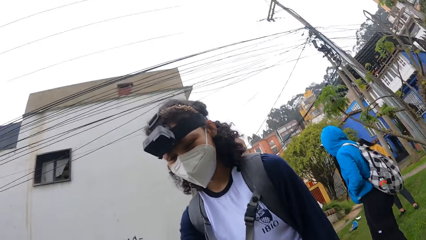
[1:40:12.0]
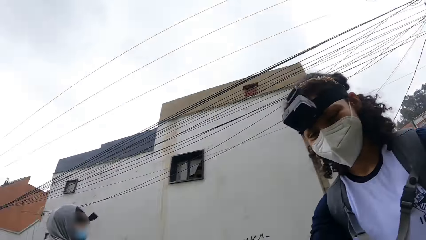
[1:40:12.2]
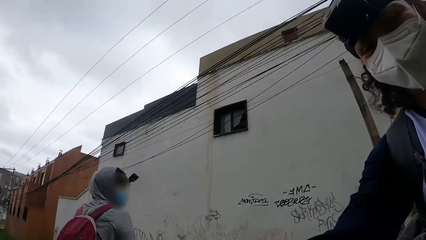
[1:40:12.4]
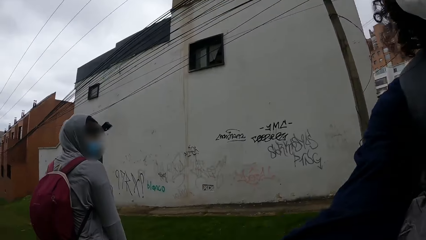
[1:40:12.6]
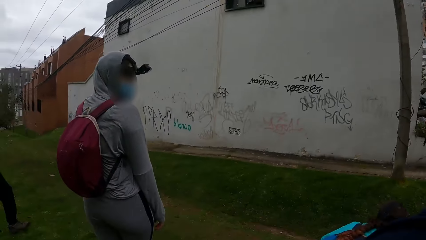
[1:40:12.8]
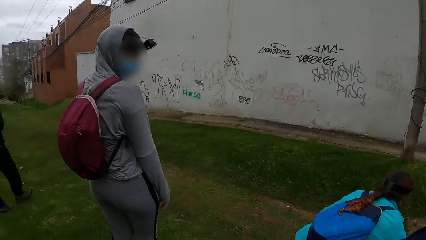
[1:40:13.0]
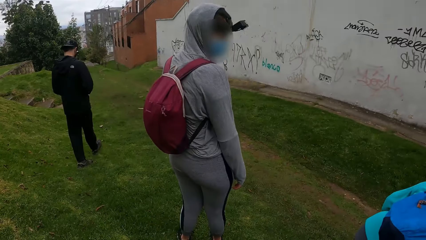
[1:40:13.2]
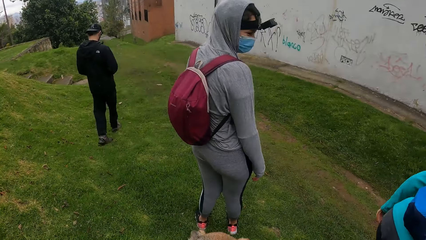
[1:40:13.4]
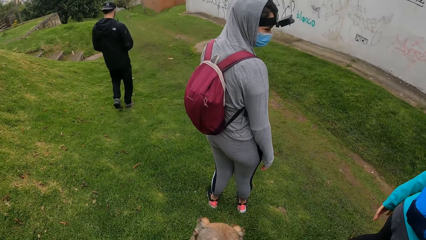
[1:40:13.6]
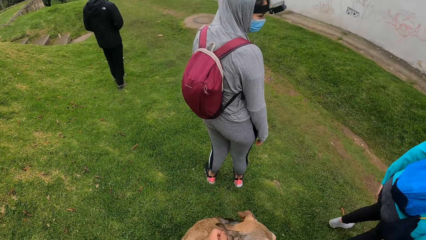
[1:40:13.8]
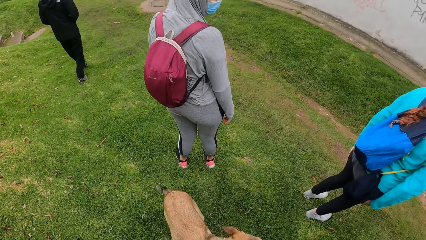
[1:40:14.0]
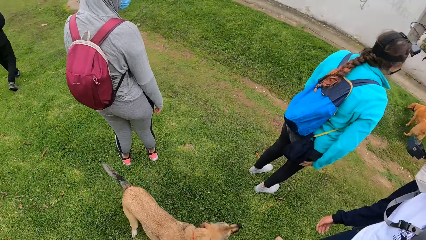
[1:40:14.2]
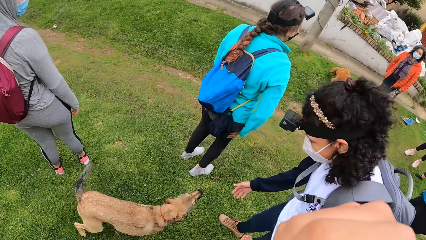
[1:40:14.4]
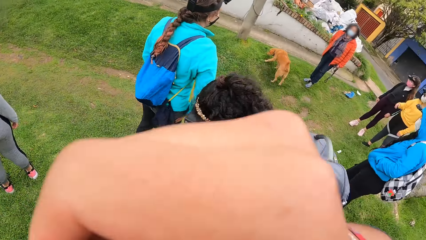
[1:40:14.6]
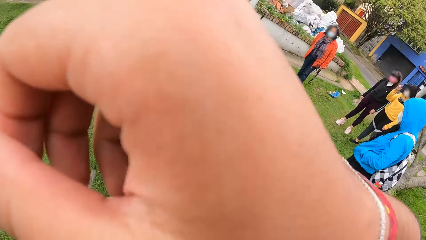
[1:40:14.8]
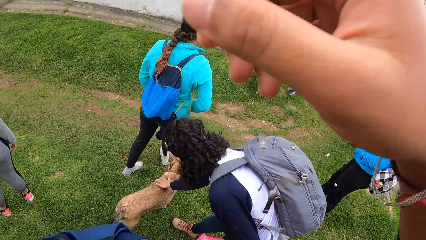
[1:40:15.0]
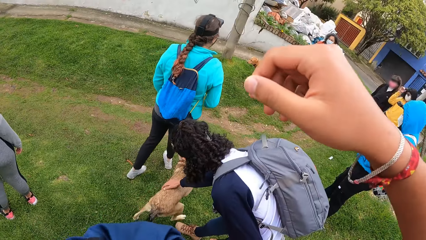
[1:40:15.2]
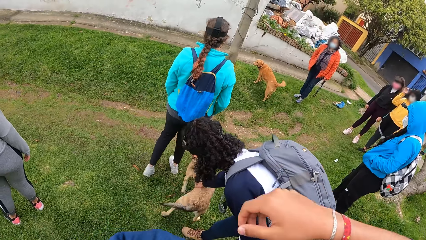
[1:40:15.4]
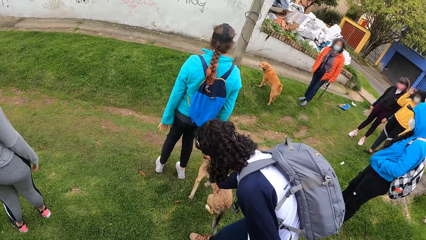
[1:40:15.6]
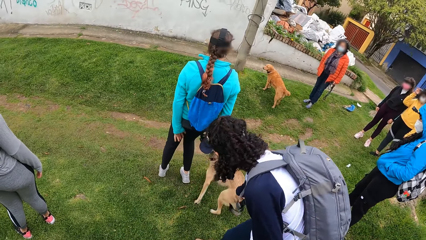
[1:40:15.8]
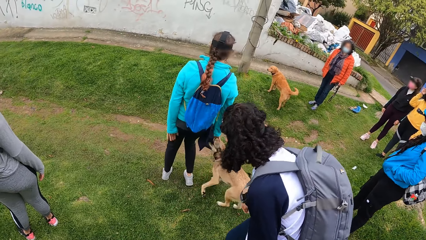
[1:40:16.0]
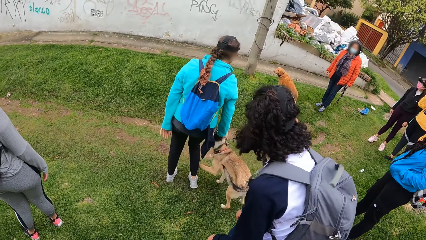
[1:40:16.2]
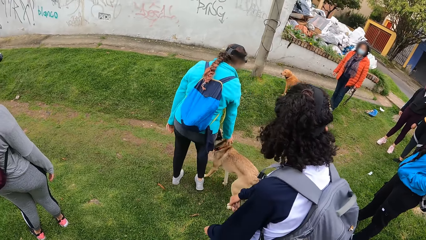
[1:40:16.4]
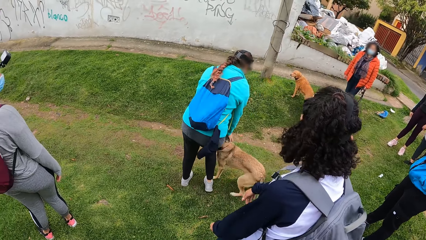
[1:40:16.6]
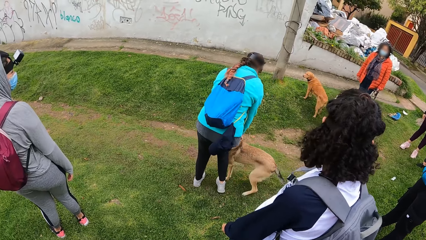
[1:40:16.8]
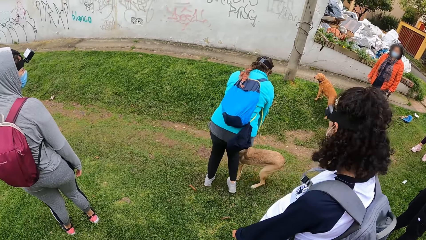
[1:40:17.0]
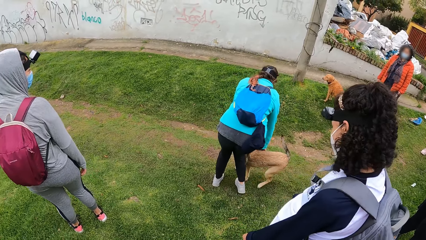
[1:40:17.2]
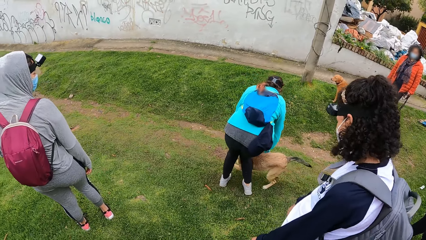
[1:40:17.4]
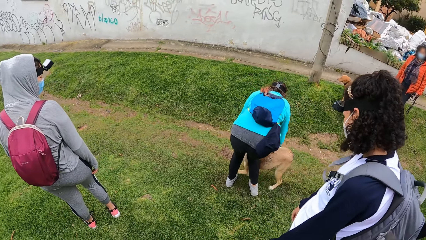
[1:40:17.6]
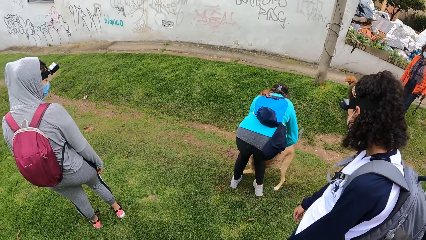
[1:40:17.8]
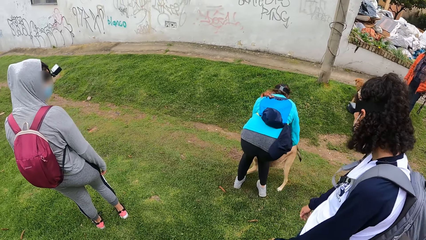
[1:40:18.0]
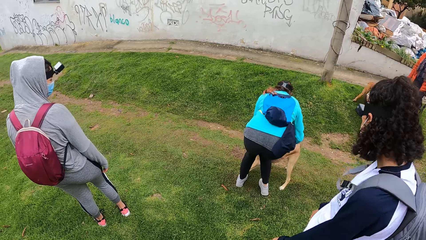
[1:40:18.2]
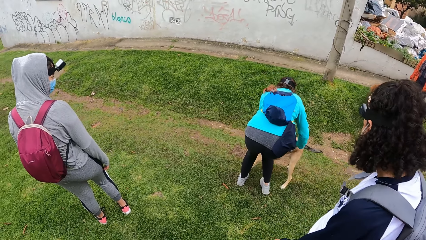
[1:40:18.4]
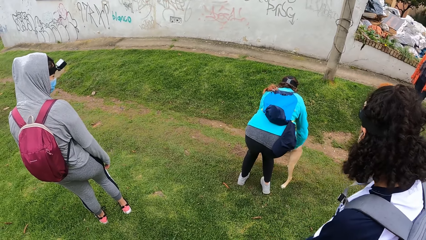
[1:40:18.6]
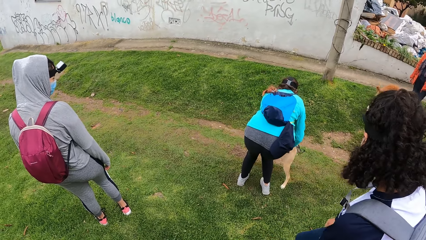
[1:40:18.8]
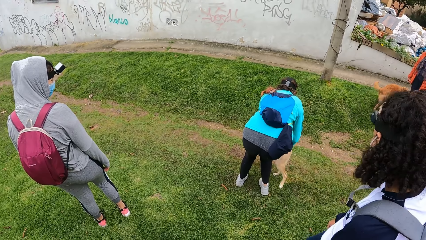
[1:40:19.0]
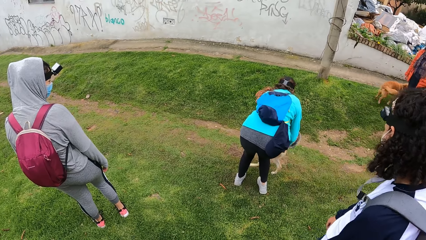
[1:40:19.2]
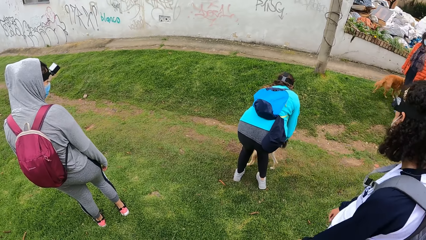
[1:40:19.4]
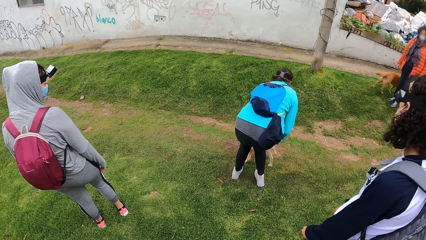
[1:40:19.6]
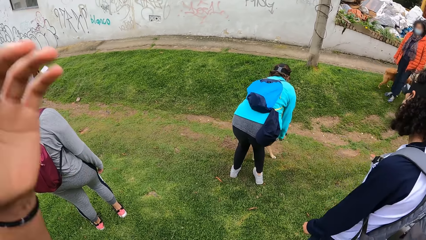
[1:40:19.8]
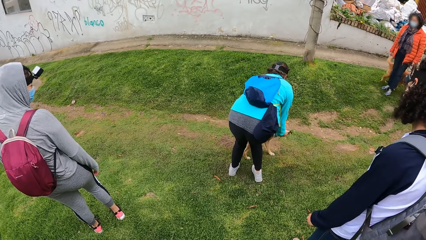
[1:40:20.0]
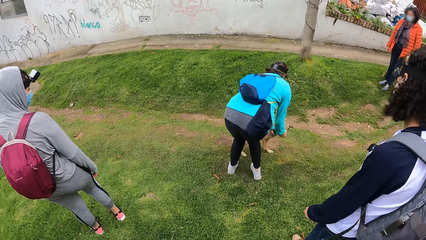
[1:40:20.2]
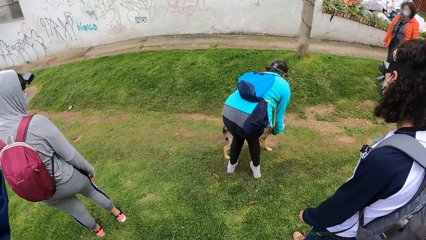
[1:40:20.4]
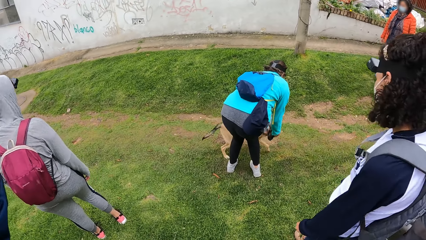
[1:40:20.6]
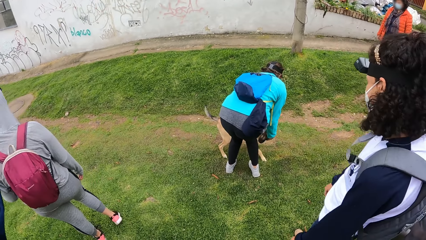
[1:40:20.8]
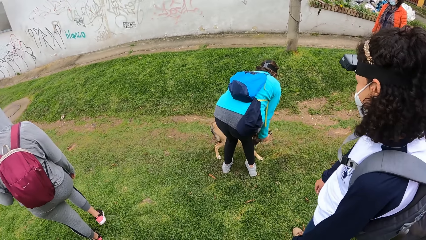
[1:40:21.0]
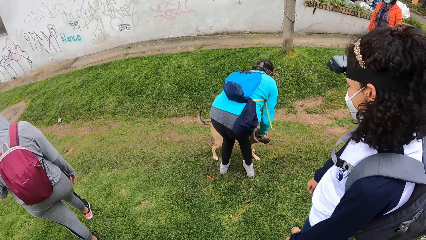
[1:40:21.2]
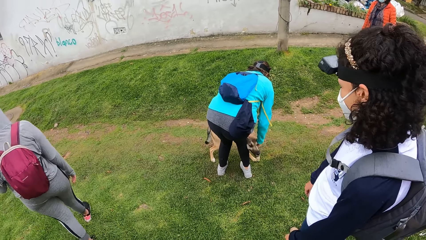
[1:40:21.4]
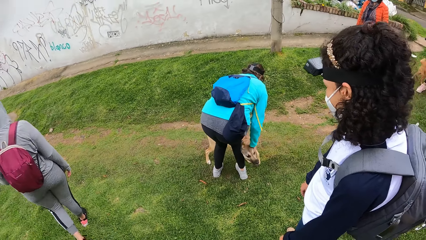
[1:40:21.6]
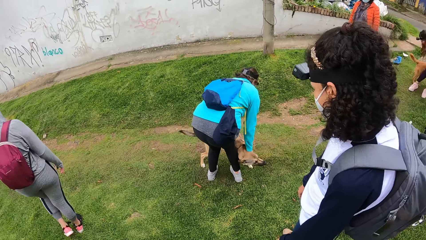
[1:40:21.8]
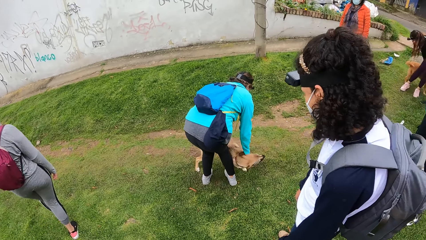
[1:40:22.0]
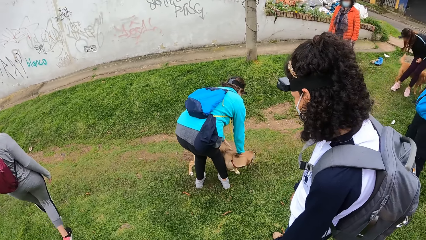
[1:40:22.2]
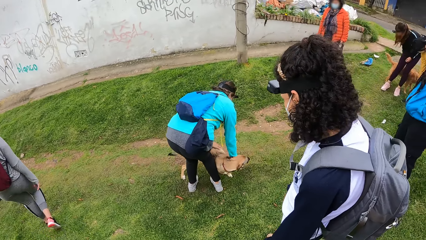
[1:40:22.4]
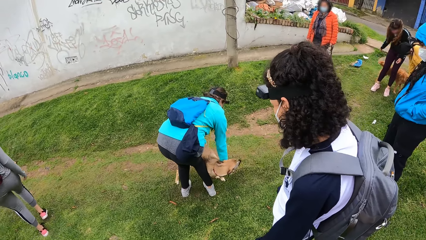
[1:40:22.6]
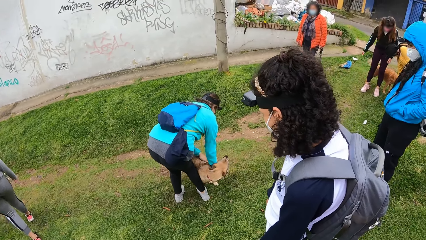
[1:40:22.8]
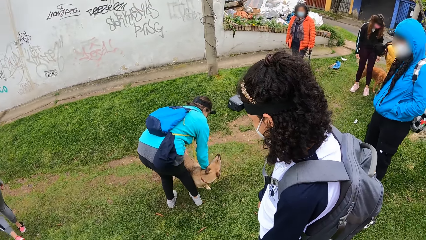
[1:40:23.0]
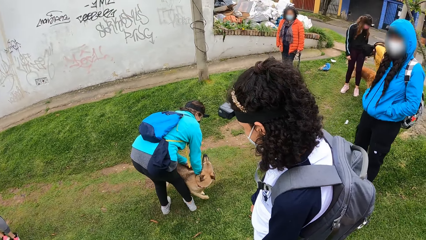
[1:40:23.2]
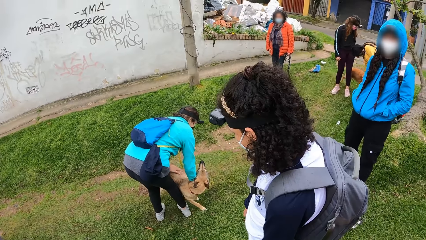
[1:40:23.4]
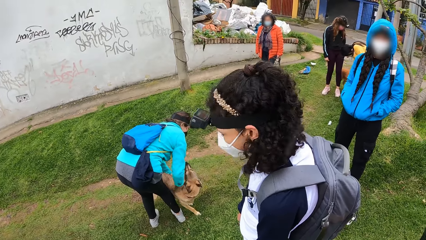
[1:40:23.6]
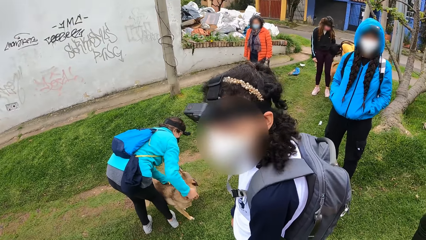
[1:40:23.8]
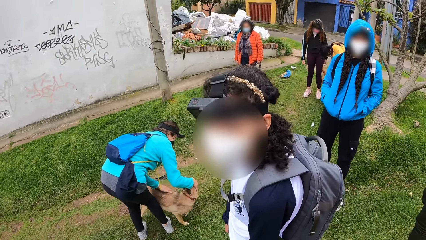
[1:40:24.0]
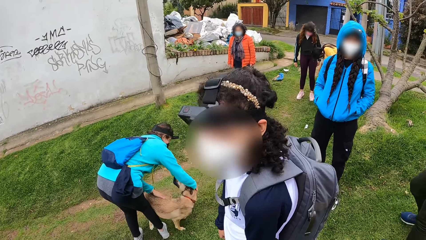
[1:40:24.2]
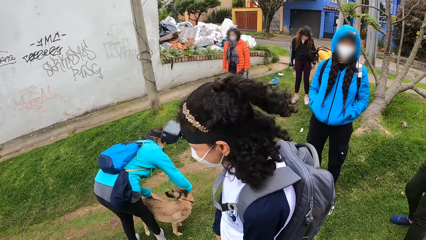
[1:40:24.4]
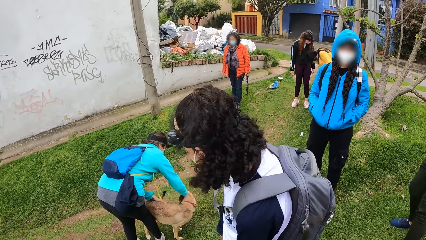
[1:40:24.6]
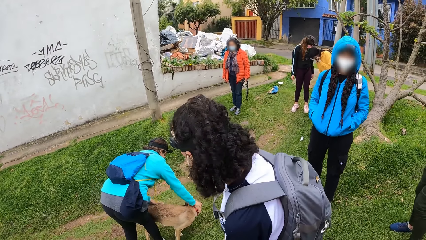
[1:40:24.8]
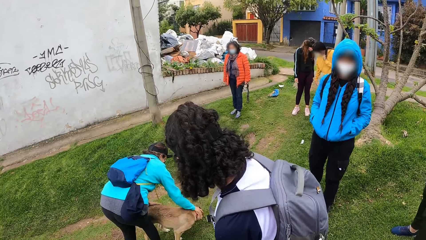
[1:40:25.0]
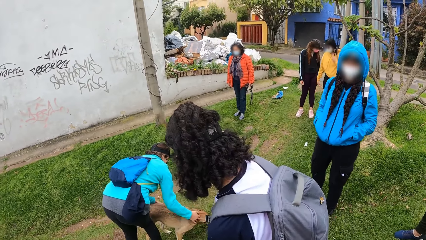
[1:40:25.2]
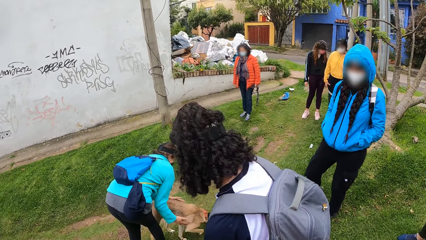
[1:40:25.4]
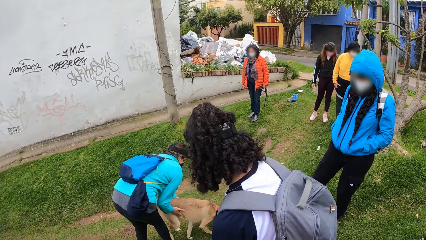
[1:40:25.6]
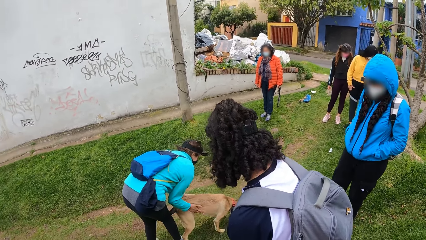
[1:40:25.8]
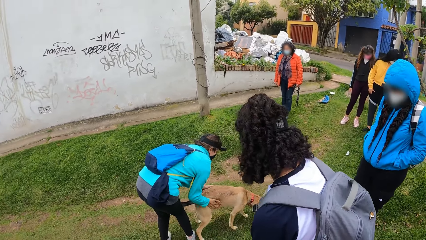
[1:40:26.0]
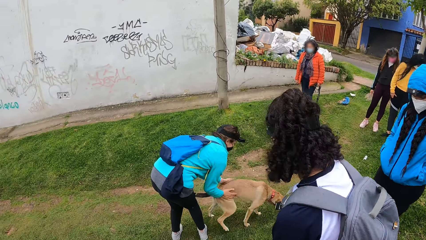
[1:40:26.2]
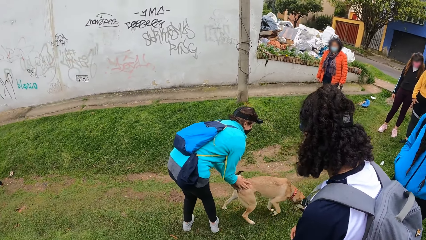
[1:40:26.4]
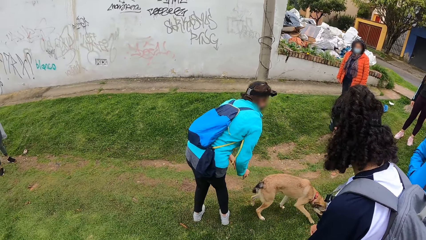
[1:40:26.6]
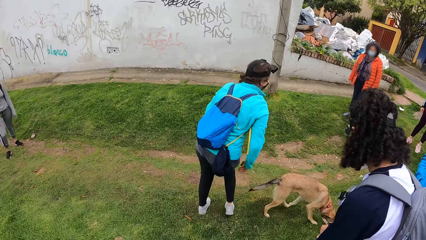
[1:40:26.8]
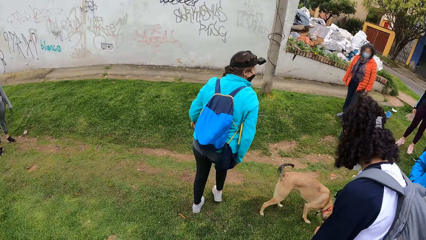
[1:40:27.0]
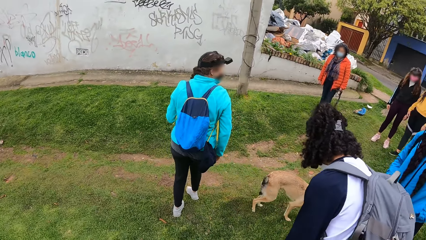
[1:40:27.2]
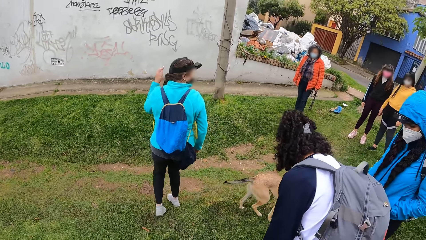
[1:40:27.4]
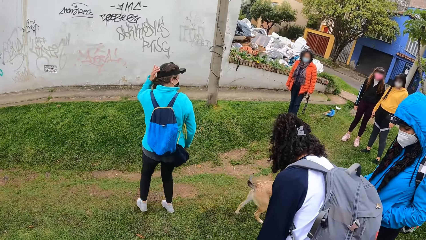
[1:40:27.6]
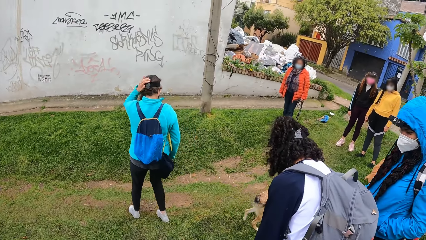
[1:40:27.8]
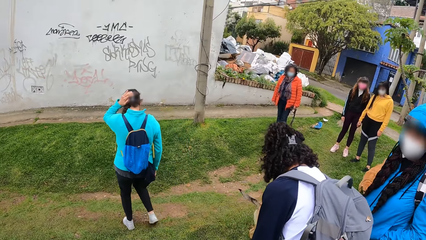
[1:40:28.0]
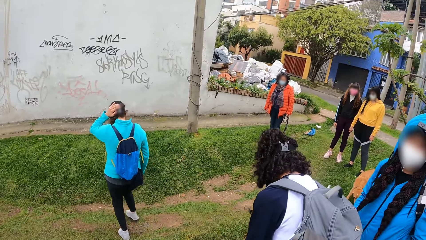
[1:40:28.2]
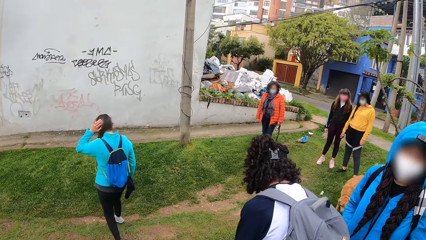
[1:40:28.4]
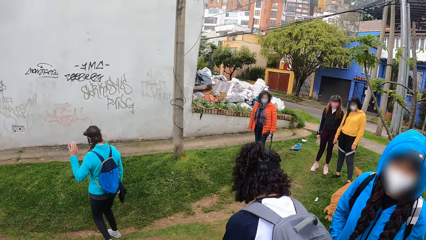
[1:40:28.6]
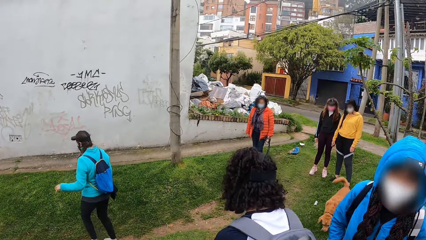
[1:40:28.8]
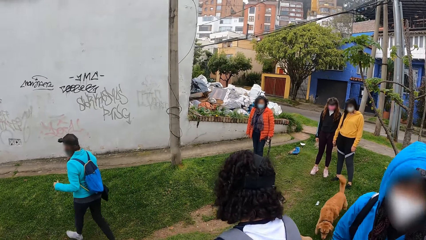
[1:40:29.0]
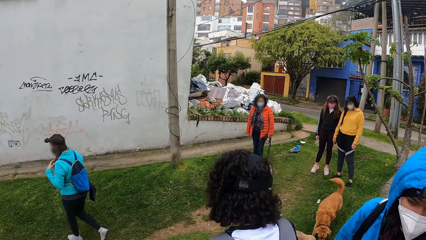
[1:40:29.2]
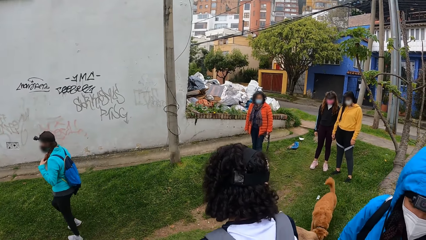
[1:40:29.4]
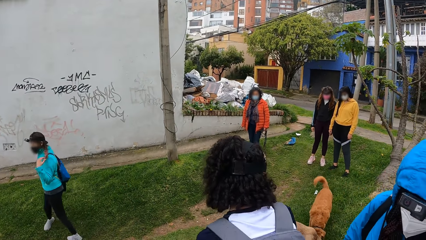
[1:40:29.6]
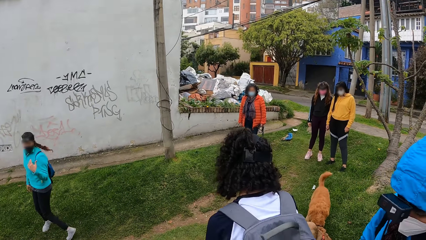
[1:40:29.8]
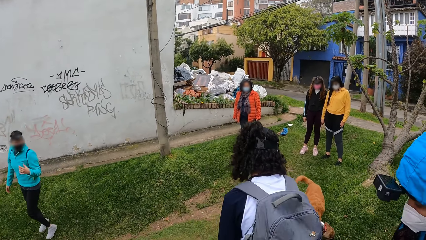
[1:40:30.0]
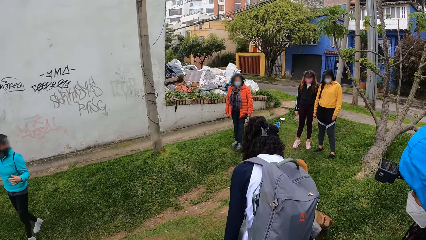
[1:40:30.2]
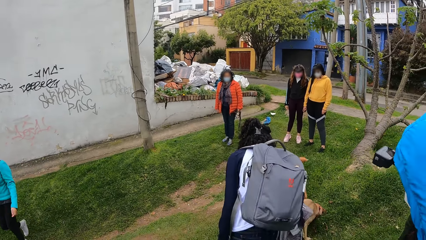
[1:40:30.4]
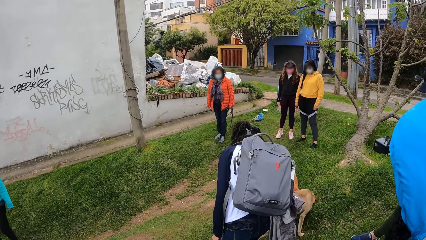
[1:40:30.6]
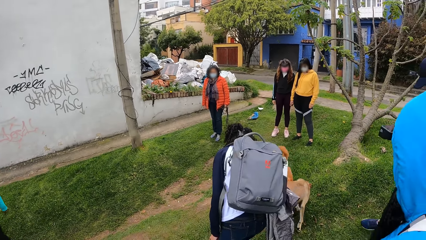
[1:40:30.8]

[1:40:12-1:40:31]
A woman interacts with a dog with her right hand. Another woman interacts with the dog with her hands. A third woman interacts with another dog with her hands. The second woman touches her head with her left hand and adjusts her hair with her left hand.
